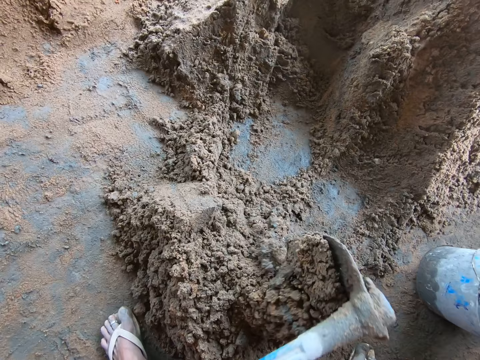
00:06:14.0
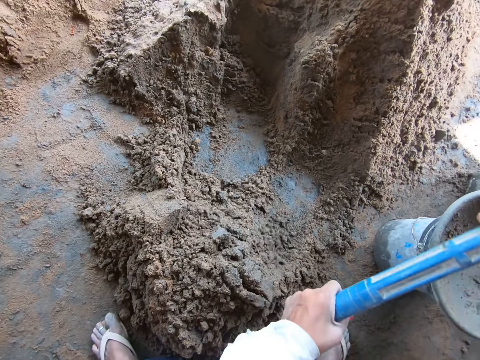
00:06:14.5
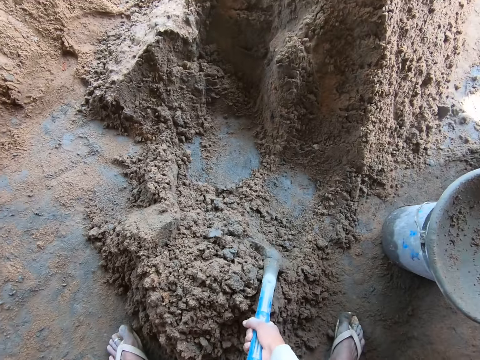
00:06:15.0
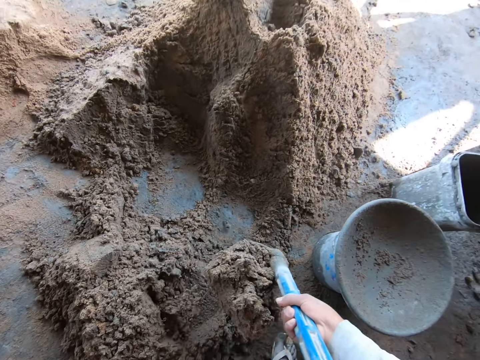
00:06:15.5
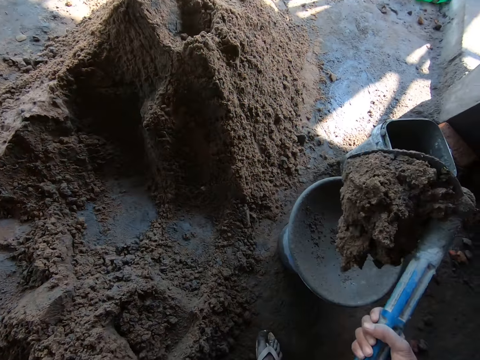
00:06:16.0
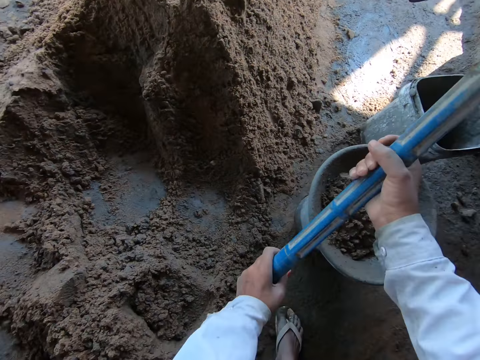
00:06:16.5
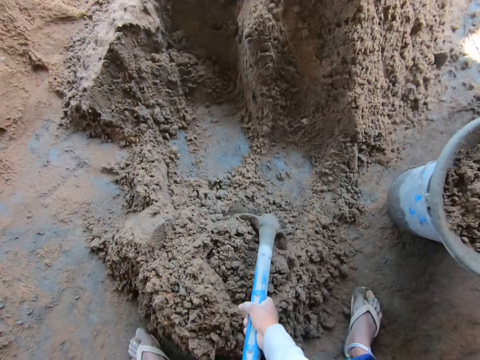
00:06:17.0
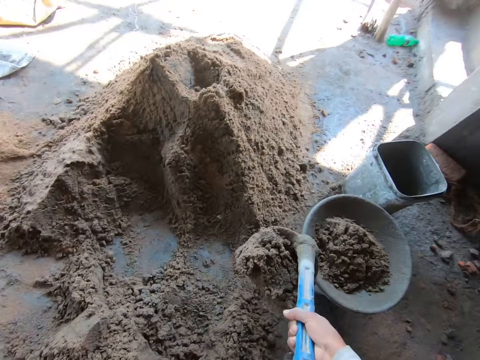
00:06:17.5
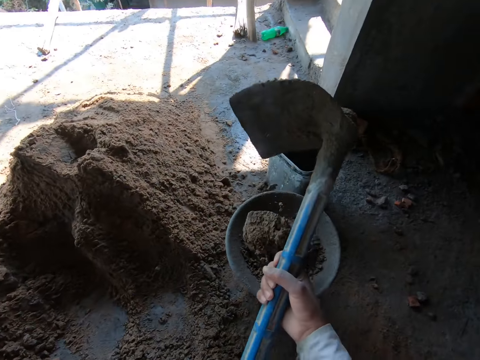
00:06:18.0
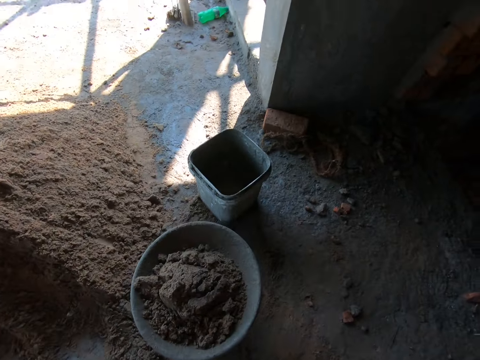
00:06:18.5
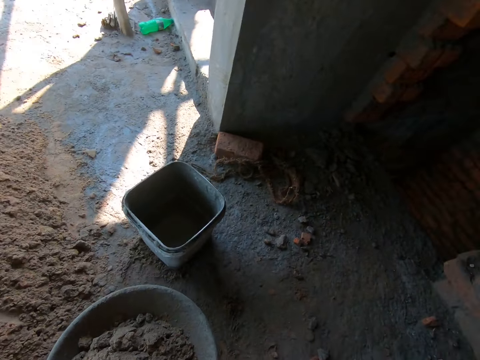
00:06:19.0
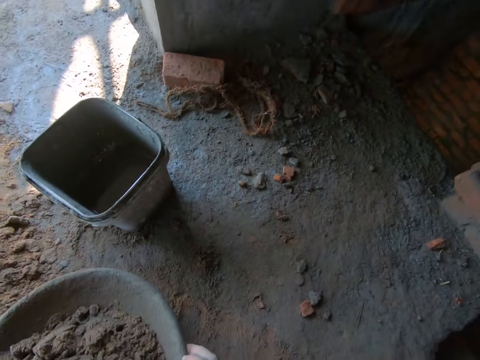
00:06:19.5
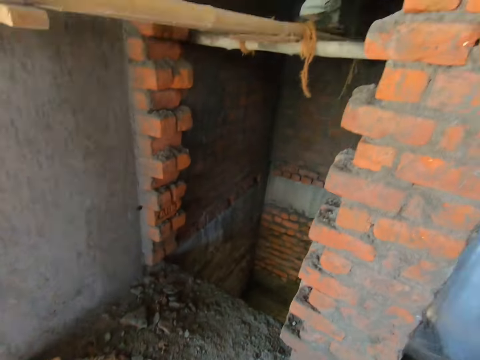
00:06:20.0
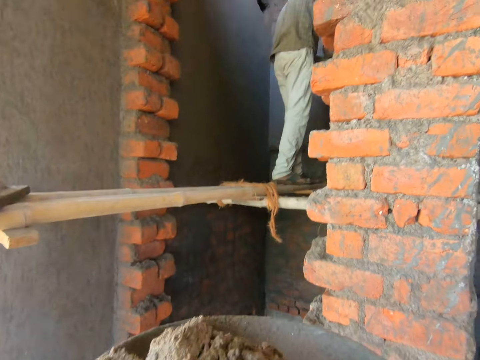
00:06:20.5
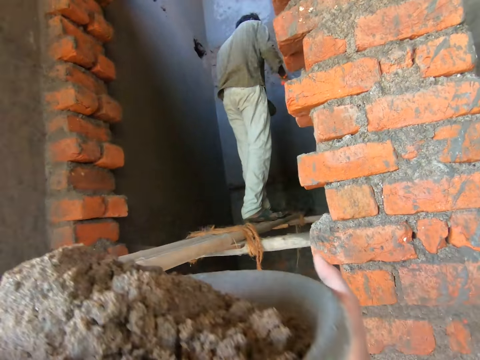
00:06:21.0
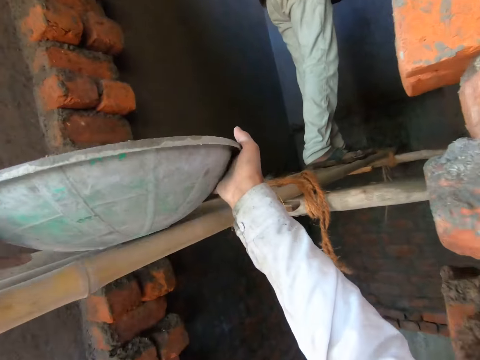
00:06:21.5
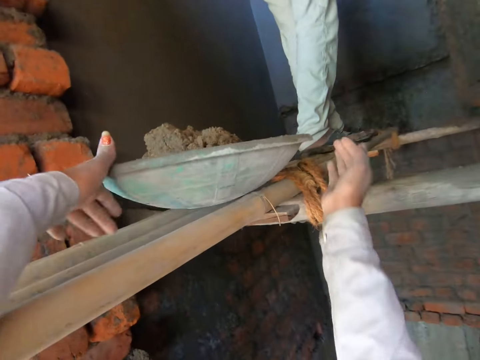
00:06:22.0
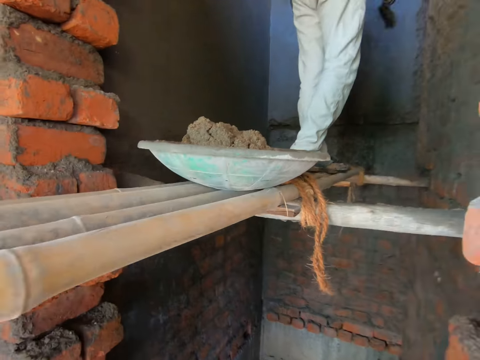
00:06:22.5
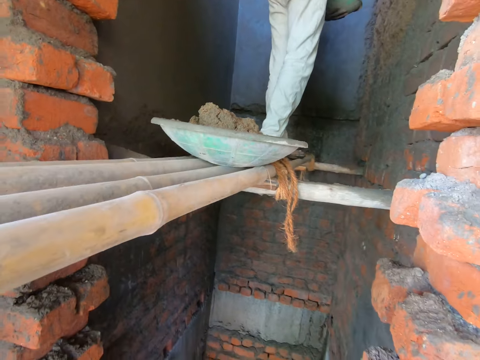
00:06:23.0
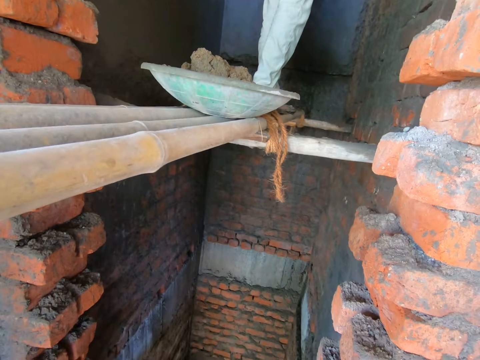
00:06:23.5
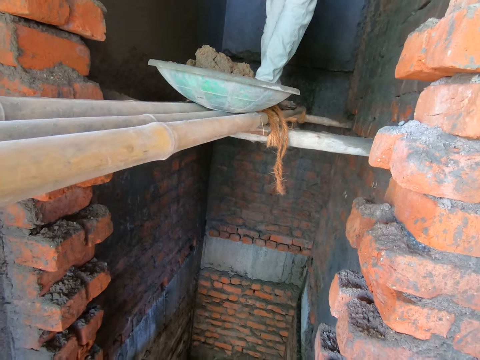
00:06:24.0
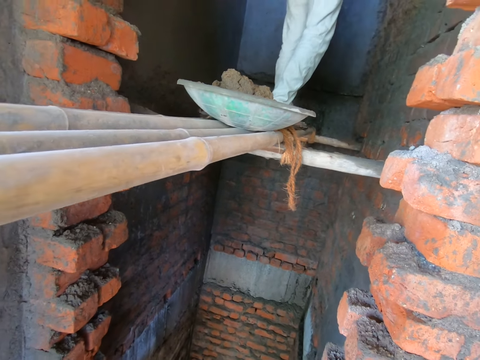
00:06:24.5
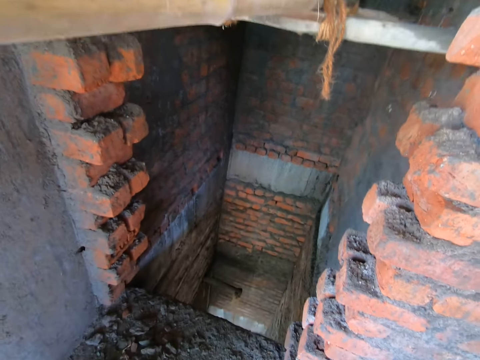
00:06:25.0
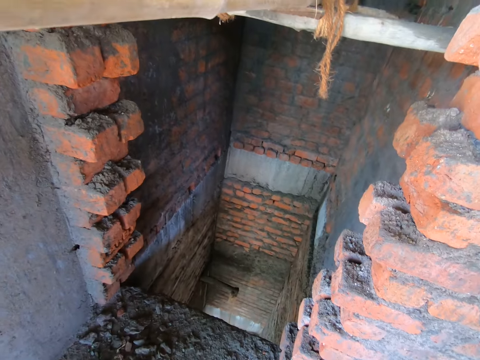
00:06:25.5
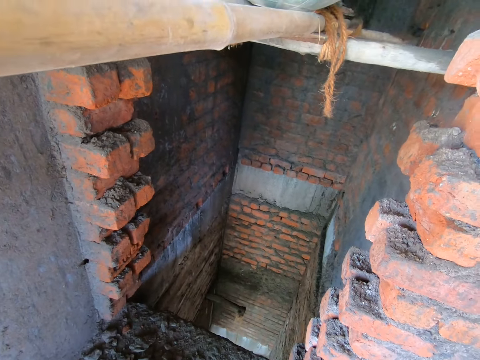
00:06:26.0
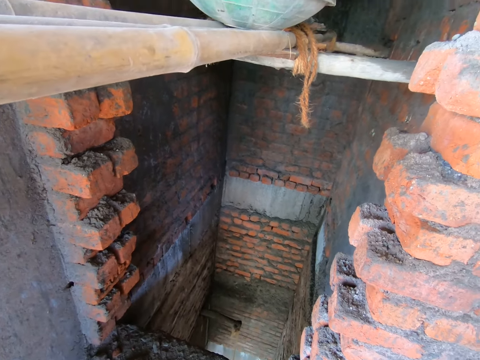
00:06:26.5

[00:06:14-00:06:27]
The camera wearer packs mortar from the floor with the hoe in both hands. They pour mortar from the hoe into the bowl on the bucket with both hands. They pack mortar from the floor with the hoe in both hands. They pour mortar from the hoe into the bowl on the bucket with both hands. They put the hoe on the ground. They hold the bowl on the bucket on the floor with both hands, lift the bowl from the bucket on the floor with both hands, and adjust the bowl in both hands. The man renders mortar onto the wall with the trowel in his right hand. The camera wearer slides the bowl on the bamboo scaffolding with both hands. The man takes the mortar with the trowel.

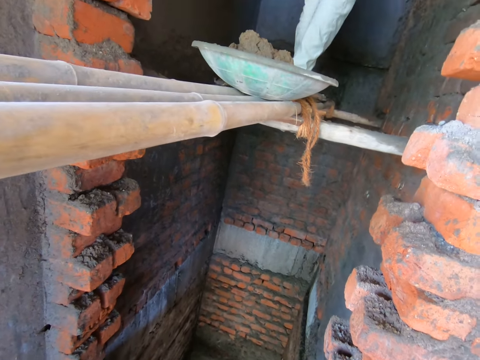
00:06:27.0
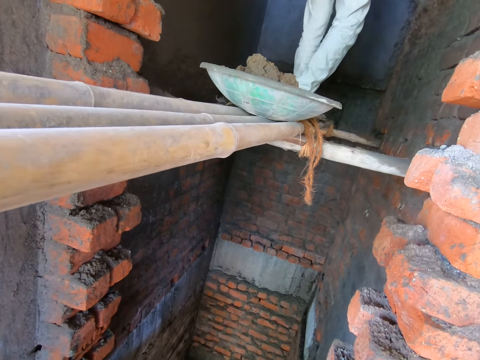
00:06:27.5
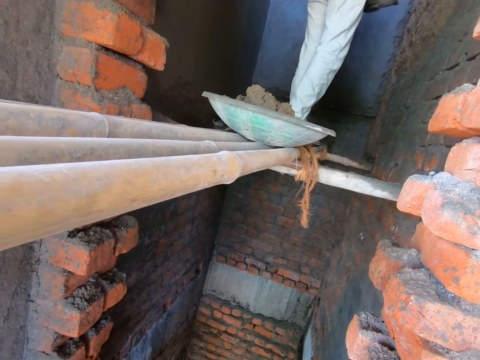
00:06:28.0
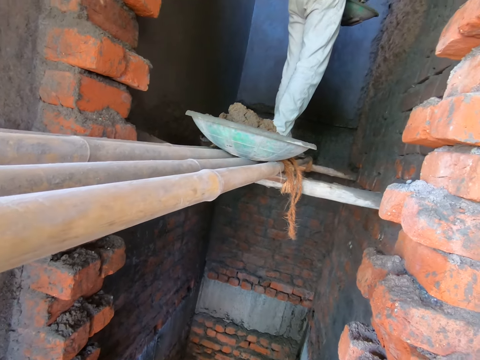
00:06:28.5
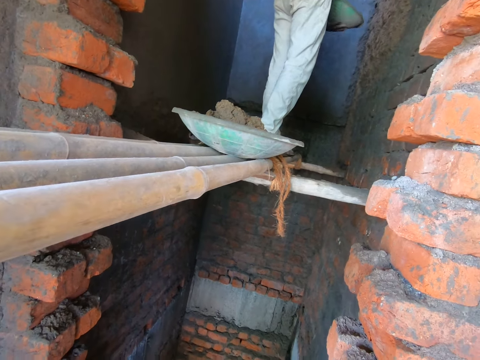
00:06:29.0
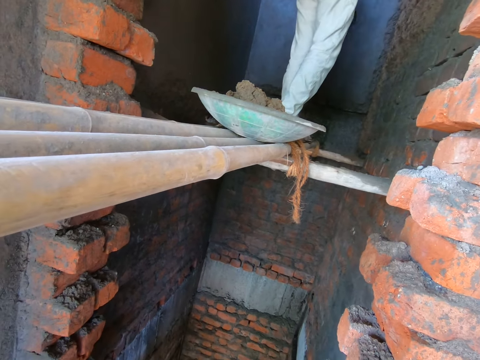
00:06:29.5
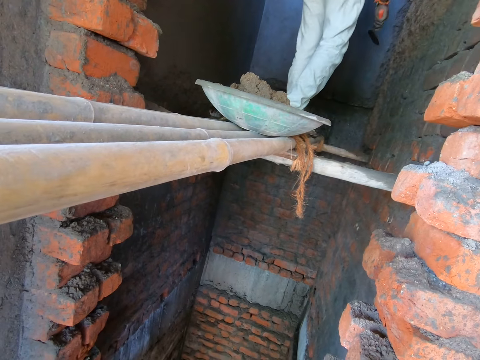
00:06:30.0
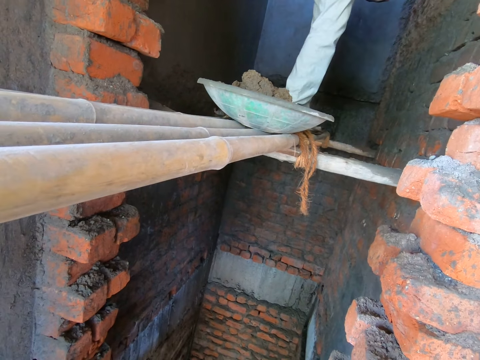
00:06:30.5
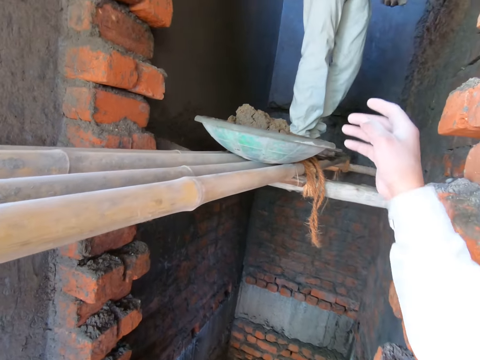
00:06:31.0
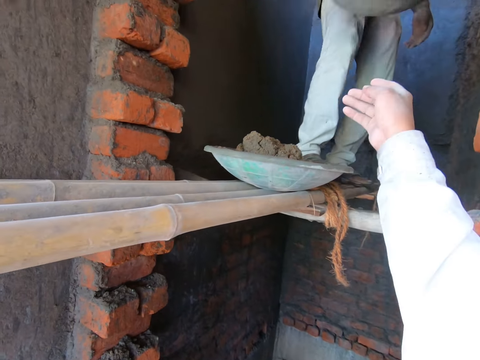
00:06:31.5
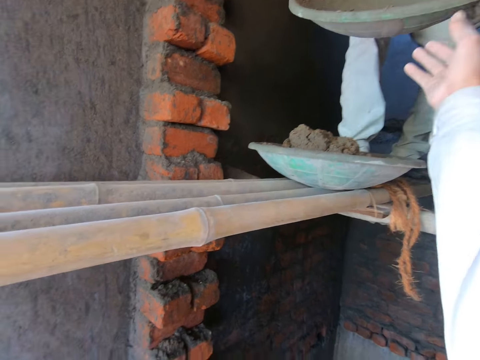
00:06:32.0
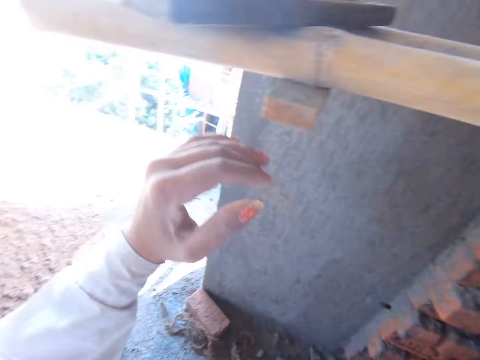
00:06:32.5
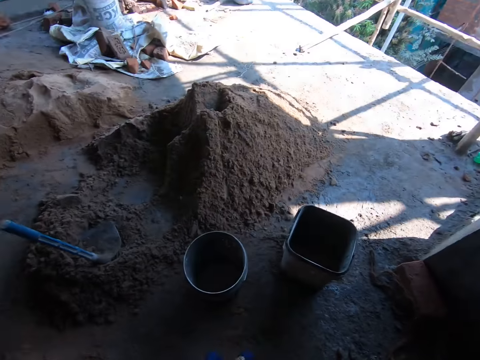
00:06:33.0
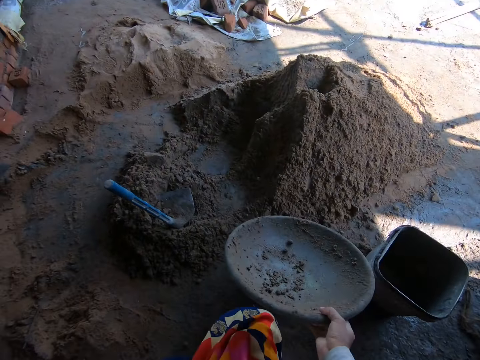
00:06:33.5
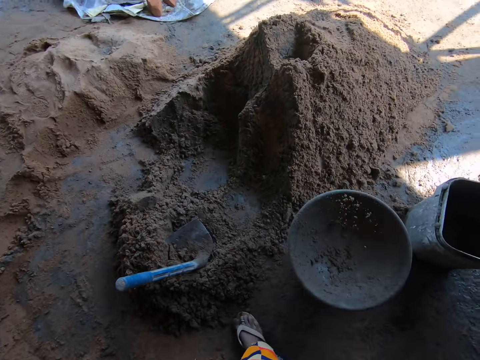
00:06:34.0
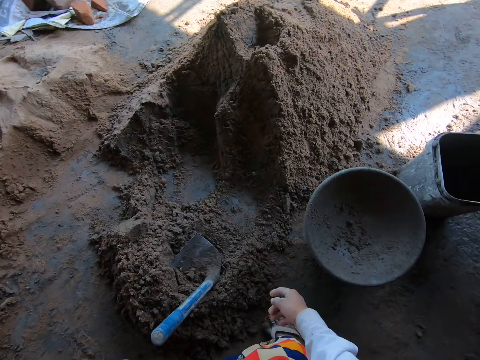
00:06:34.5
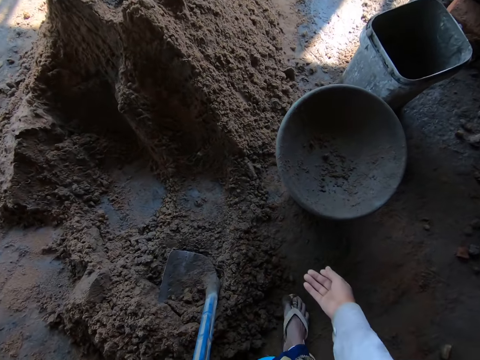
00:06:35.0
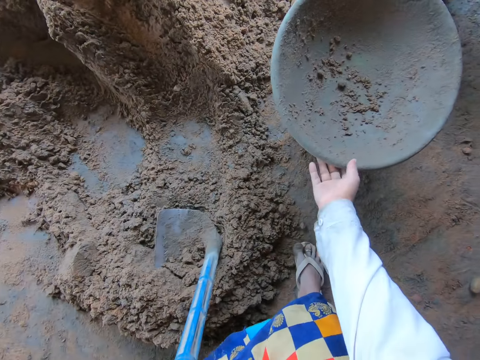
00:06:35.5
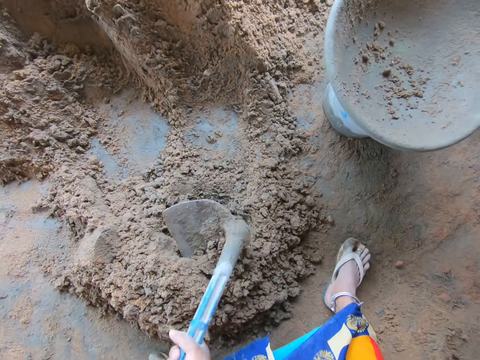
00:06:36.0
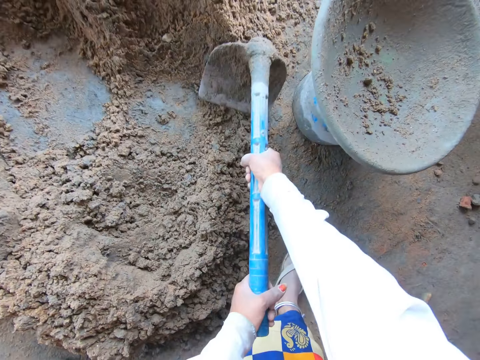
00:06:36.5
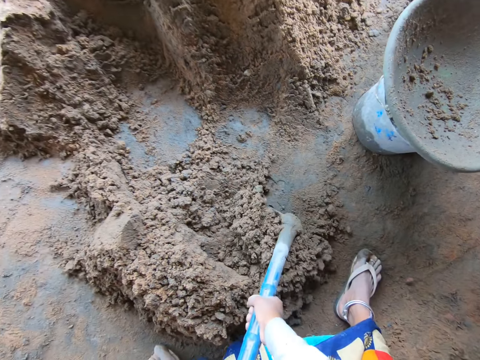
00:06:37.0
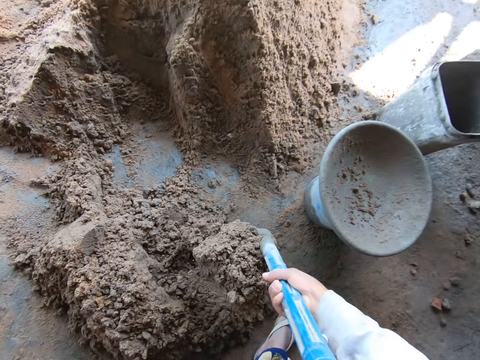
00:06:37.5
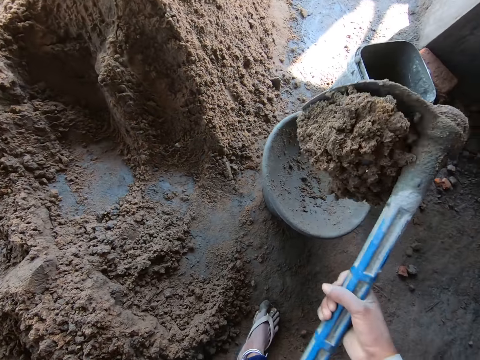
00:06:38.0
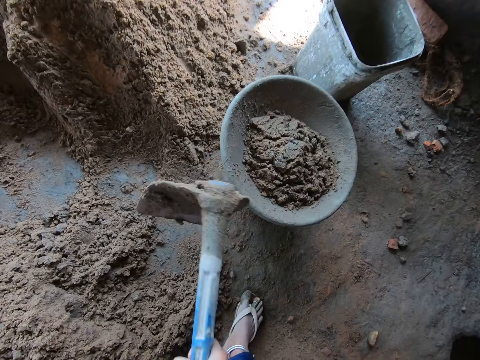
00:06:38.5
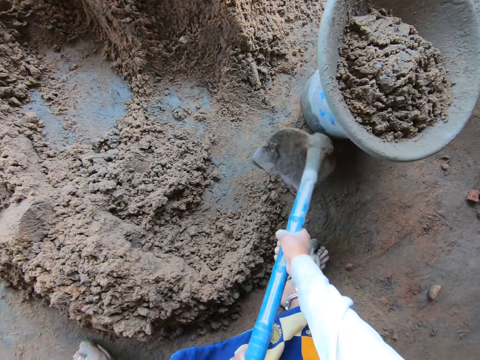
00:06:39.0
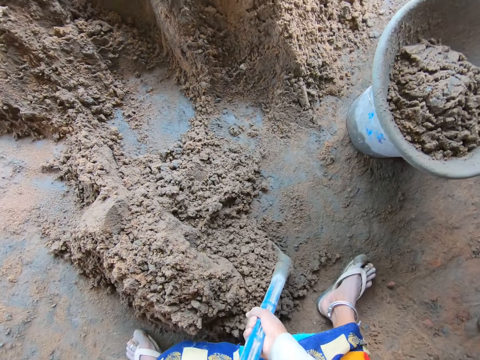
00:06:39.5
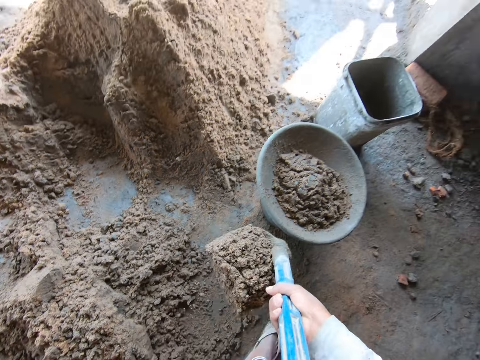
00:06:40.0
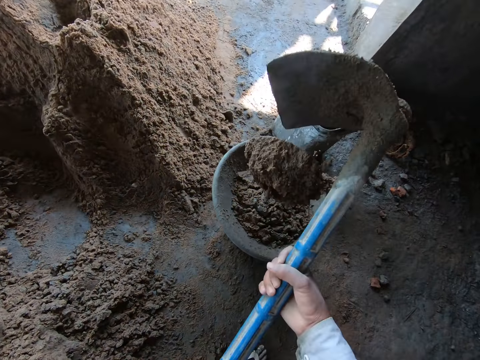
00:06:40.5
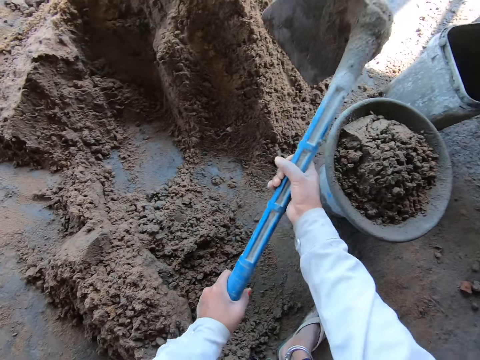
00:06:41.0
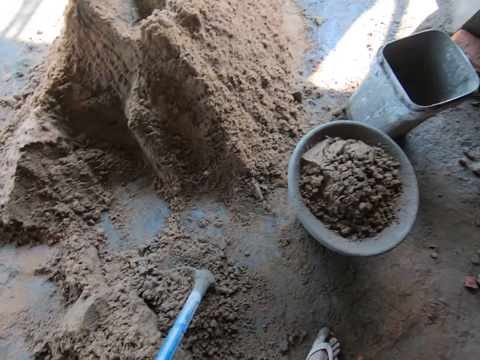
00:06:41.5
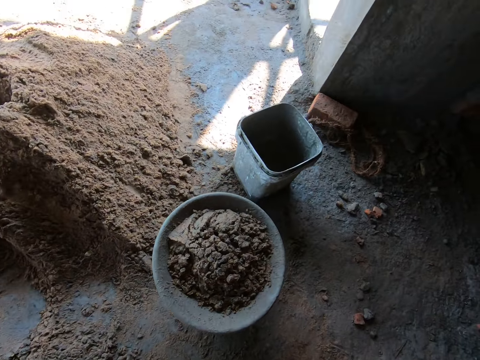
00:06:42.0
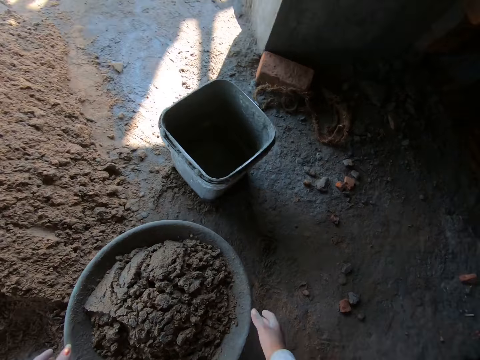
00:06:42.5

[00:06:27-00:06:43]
The man plasters the wall with the mortar and holds the tray or bowl. The camera wearer collects the bowl from the man with her right hand. She drops the bowl on the bucket on the floor with her right hand. She holds the hoe on the floor with her left hand. She adjusts the bowl on the bucket on the floor with her right hand. She holds the hoe on the floor with both hands and lifts the hoe from the floor with both hands. She packs mortar from the floor with the hoe in both hands. She pours mortar from the hoe into the bowl on the bucket with both hands. She packs mortar from the floor with the hoe in both hands. She pours mortar from the hoe into the bowl on the bucket with both hands. She drops the hoe on the floor with both hands.
